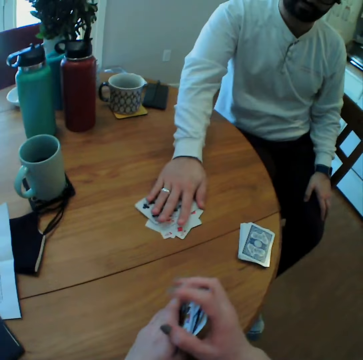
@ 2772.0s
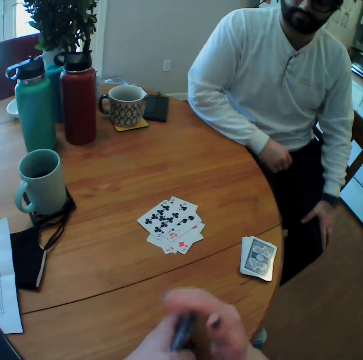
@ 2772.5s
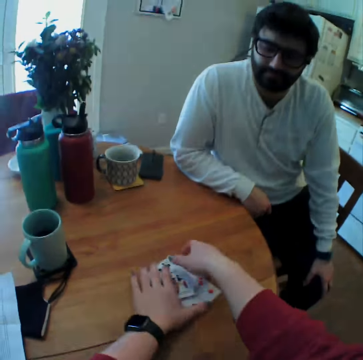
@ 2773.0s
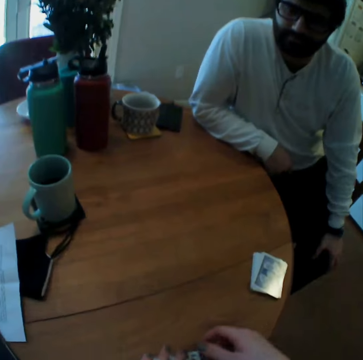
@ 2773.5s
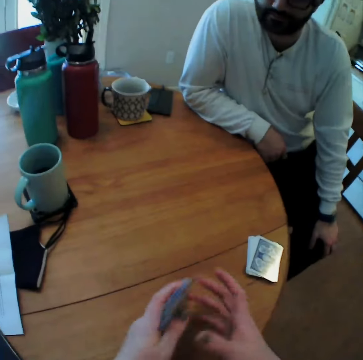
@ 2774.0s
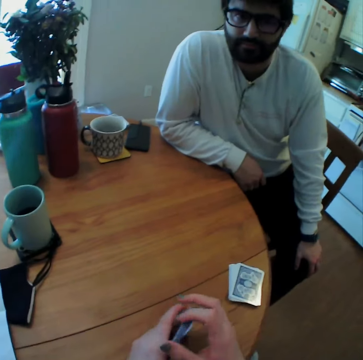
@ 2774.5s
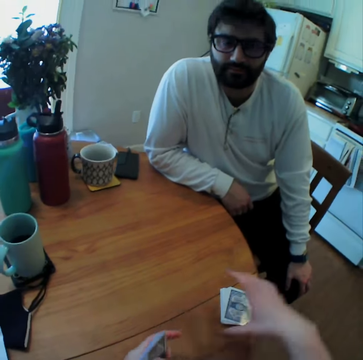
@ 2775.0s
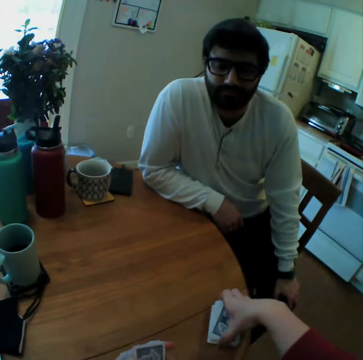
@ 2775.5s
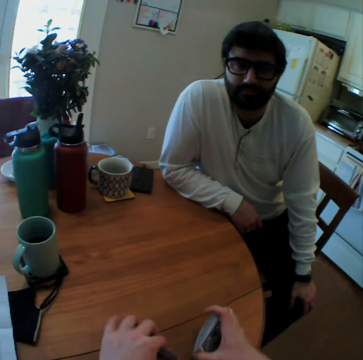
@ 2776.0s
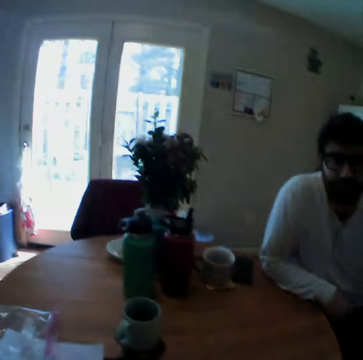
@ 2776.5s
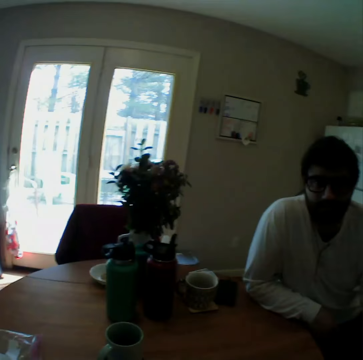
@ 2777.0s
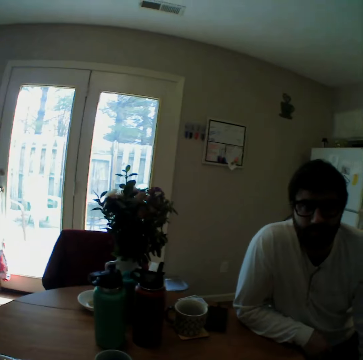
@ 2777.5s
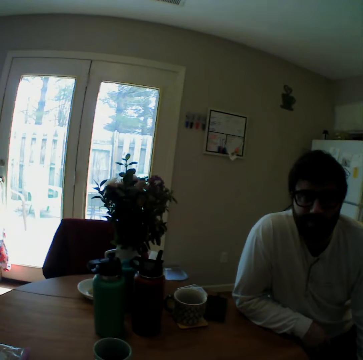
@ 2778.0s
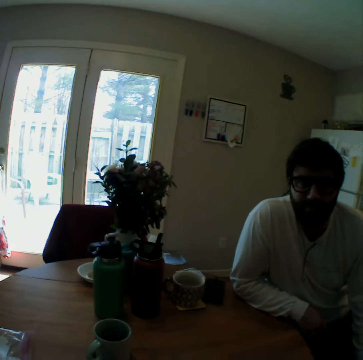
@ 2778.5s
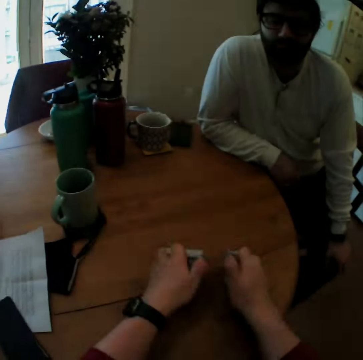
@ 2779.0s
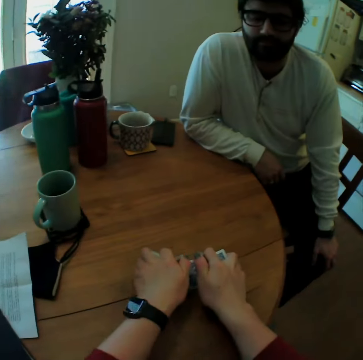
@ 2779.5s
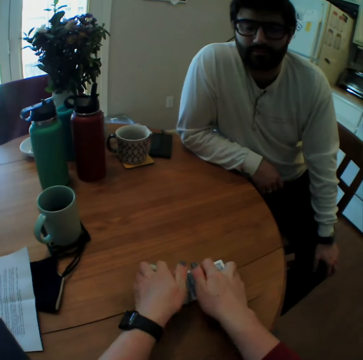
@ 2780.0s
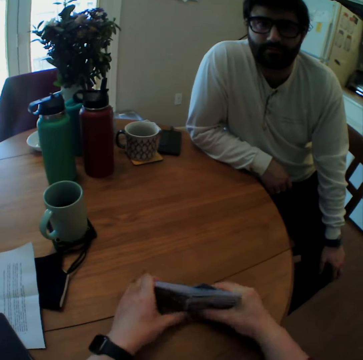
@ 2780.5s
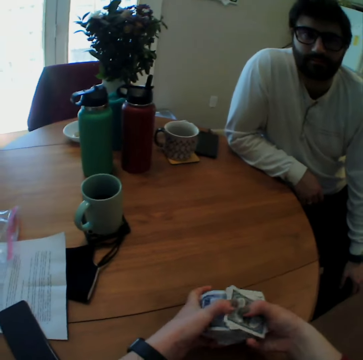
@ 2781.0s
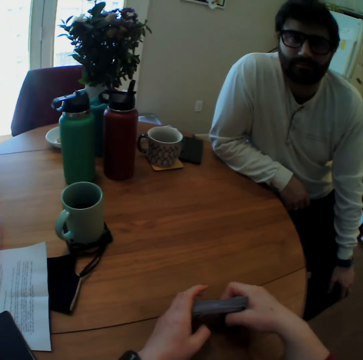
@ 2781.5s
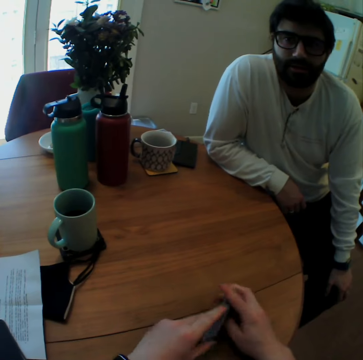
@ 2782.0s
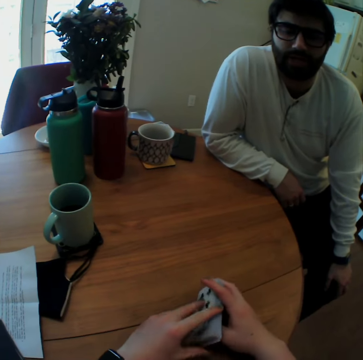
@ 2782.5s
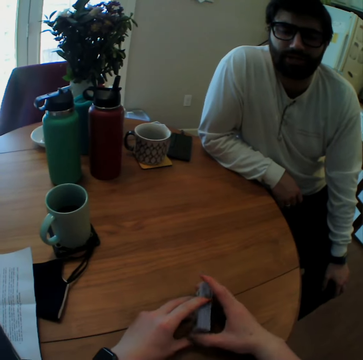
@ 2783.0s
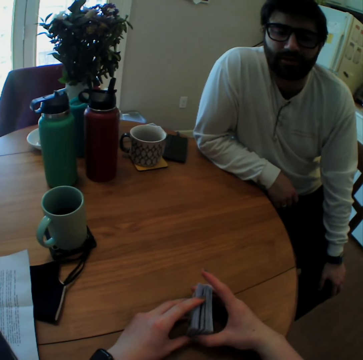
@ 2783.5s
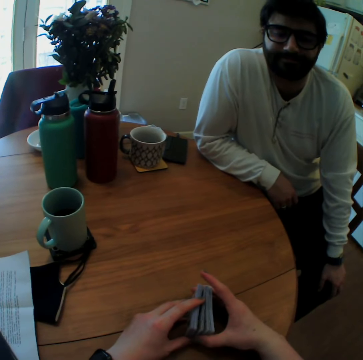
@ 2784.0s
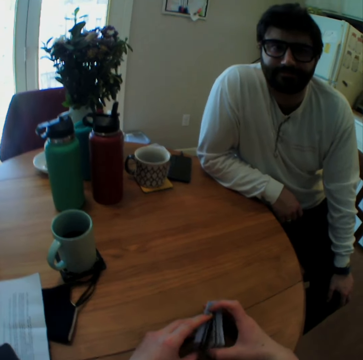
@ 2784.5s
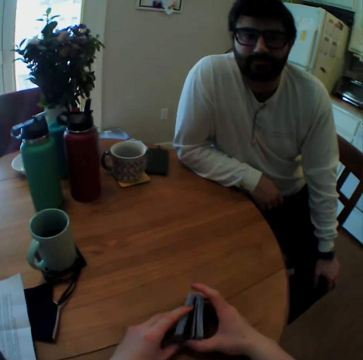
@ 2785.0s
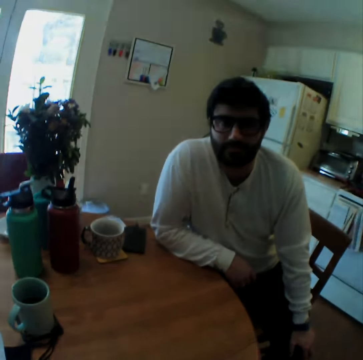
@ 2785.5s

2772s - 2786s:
A person pushes cards towards the camera wearer. The camera wearer gathers the cards. They flip the cards.

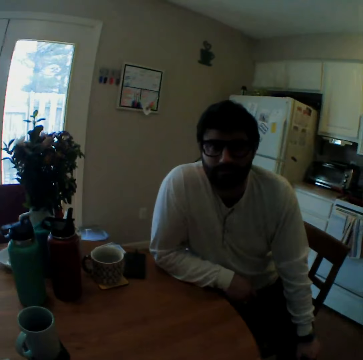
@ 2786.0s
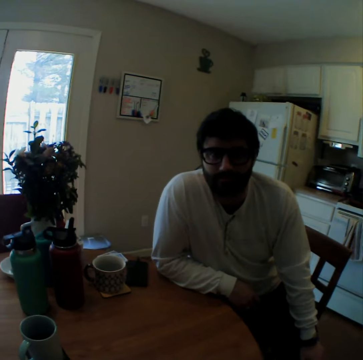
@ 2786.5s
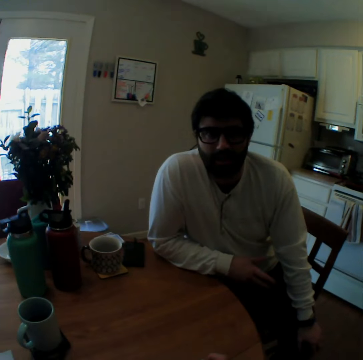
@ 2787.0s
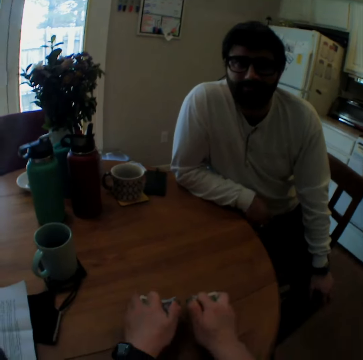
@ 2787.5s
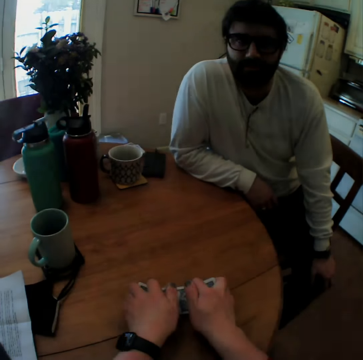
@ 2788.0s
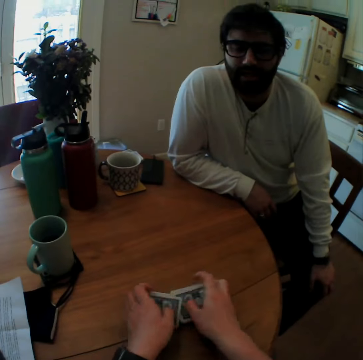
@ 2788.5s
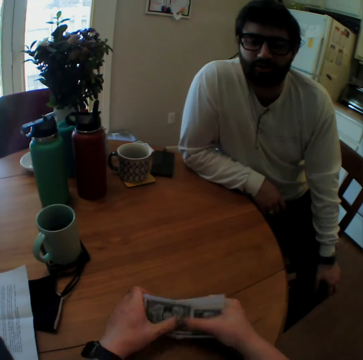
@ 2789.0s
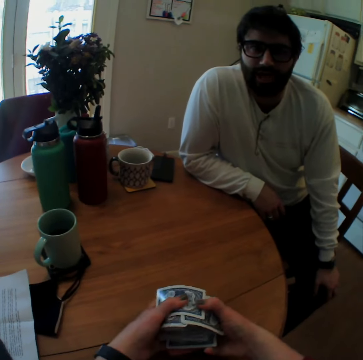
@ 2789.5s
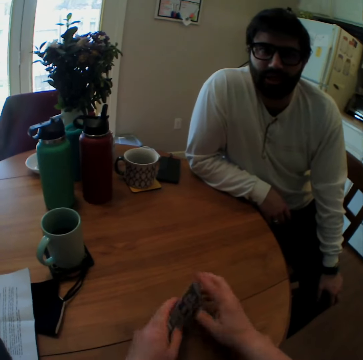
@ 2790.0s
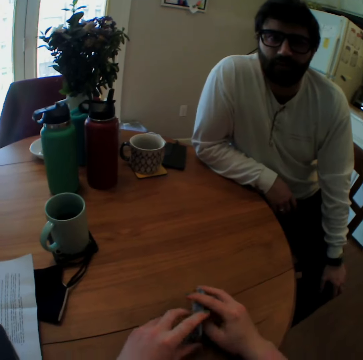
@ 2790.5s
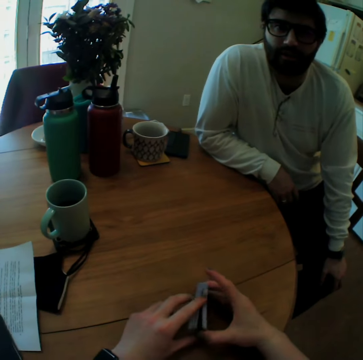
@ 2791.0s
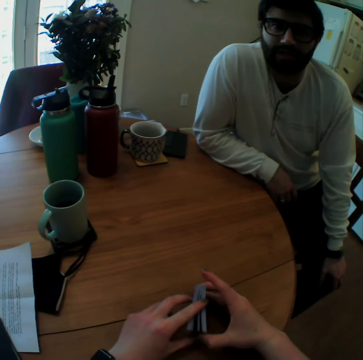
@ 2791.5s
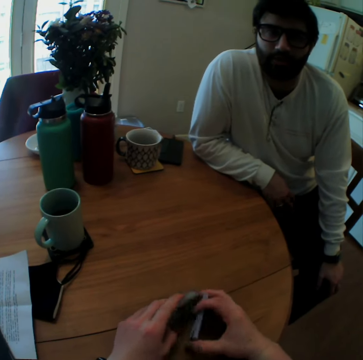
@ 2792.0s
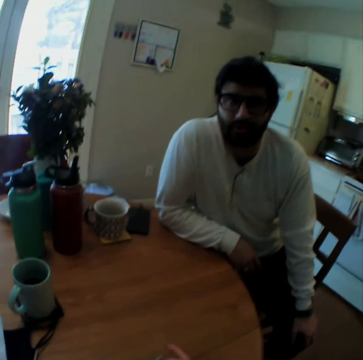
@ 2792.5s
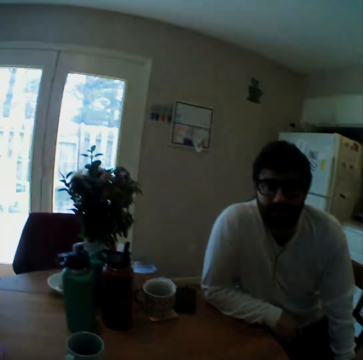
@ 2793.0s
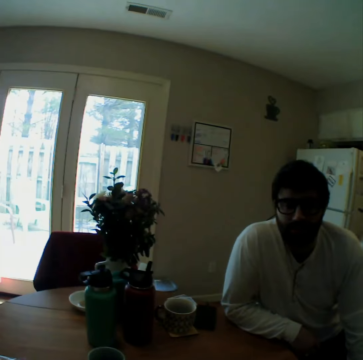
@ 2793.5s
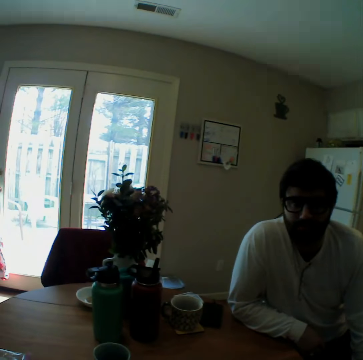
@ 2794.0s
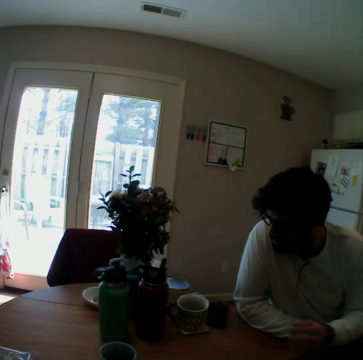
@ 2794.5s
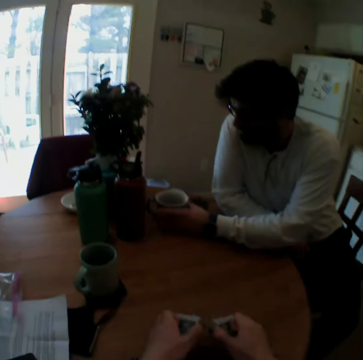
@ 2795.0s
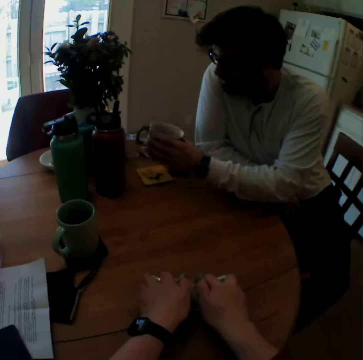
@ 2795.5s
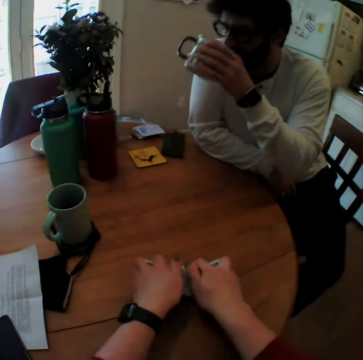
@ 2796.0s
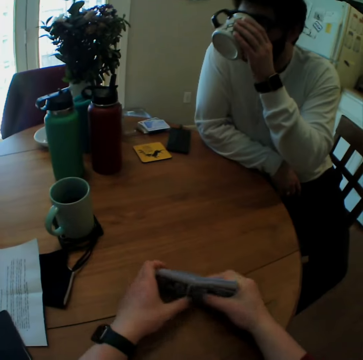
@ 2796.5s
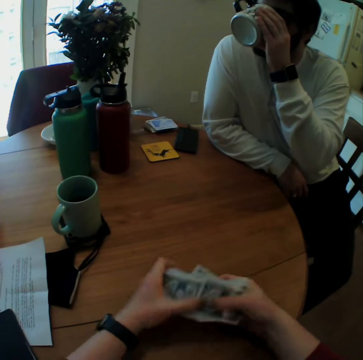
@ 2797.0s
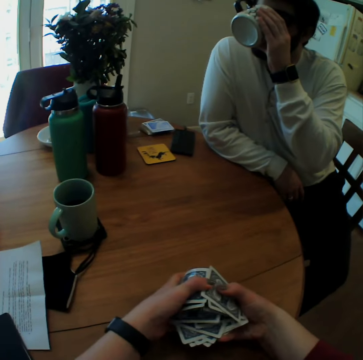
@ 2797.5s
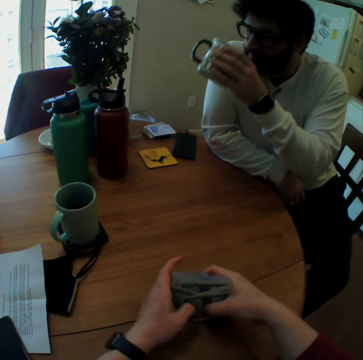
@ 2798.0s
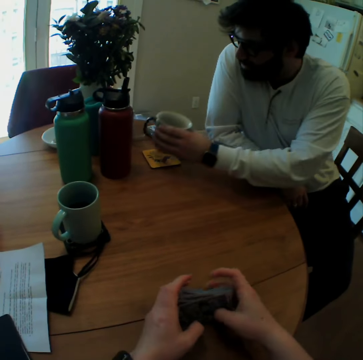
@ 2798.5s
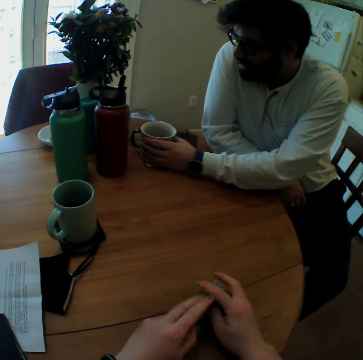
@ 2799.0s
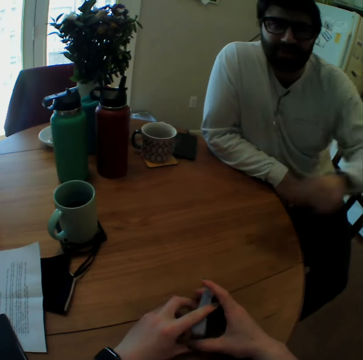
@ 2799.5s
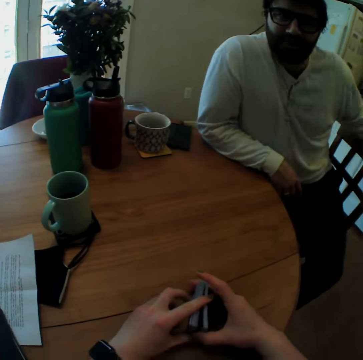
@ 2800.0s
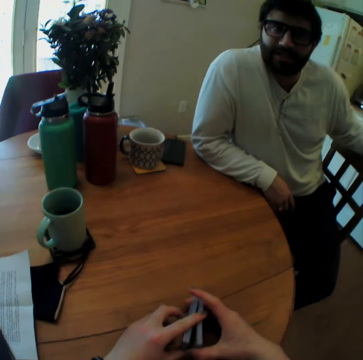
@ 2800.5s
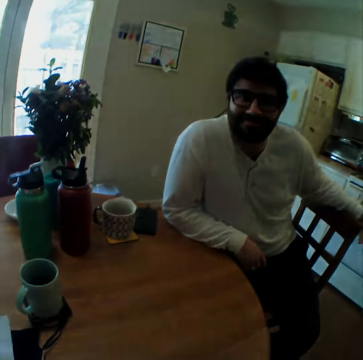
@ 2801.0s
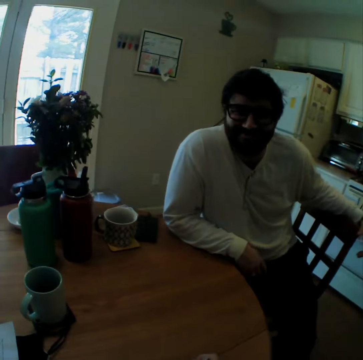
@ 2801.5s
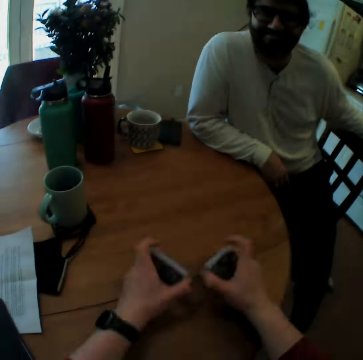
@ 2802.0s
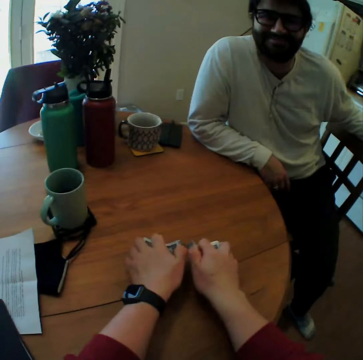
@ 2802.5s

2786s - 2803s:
A man picks a cup on the table. The man drinks from the cup. The man places the cup on the table.

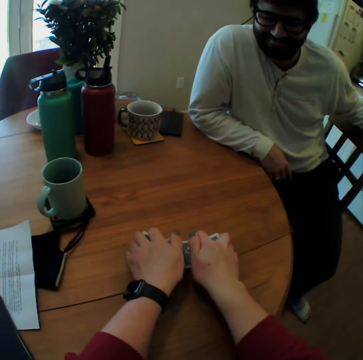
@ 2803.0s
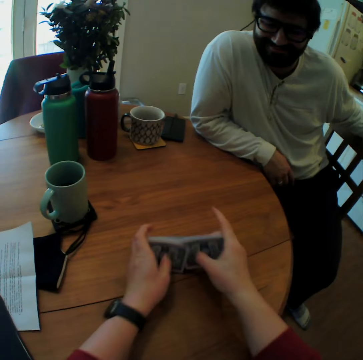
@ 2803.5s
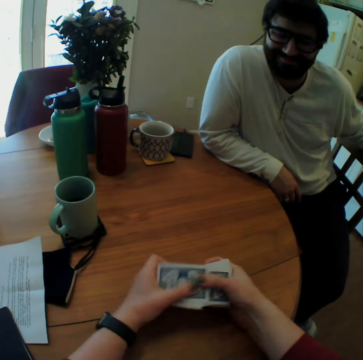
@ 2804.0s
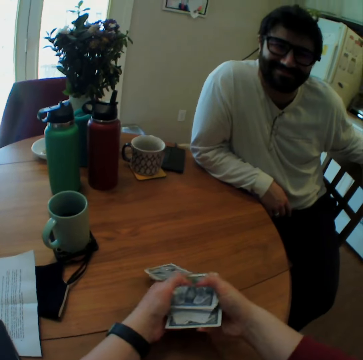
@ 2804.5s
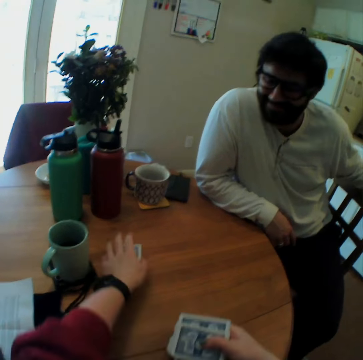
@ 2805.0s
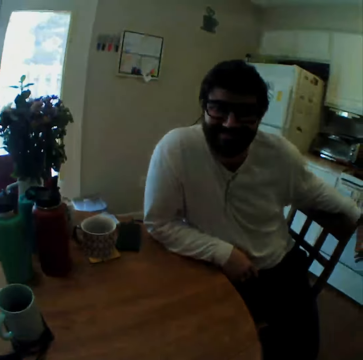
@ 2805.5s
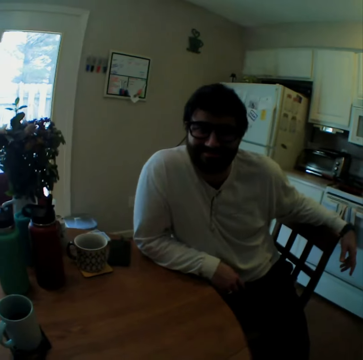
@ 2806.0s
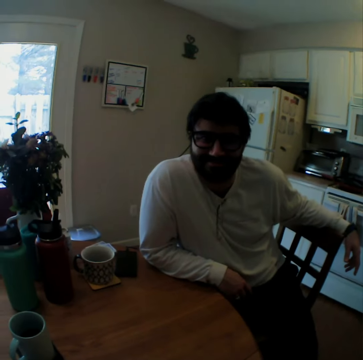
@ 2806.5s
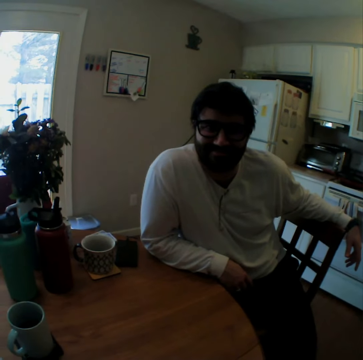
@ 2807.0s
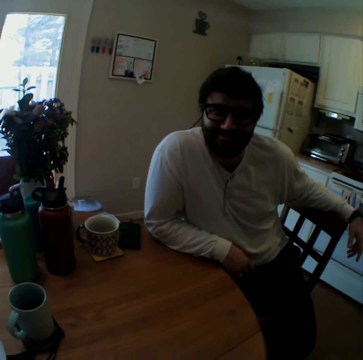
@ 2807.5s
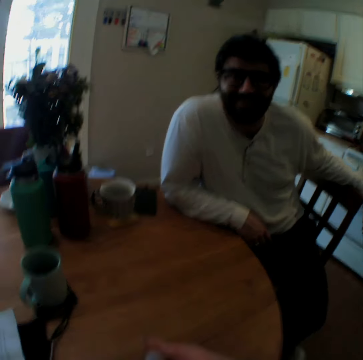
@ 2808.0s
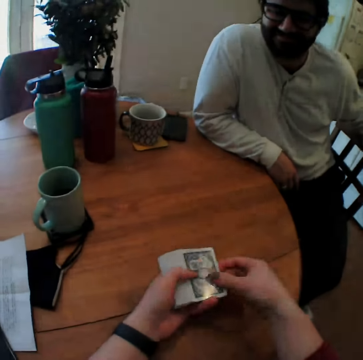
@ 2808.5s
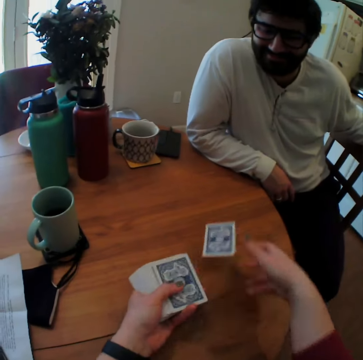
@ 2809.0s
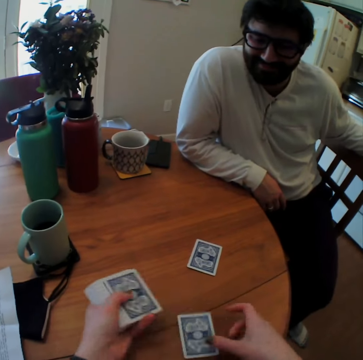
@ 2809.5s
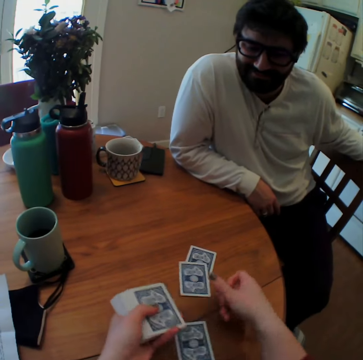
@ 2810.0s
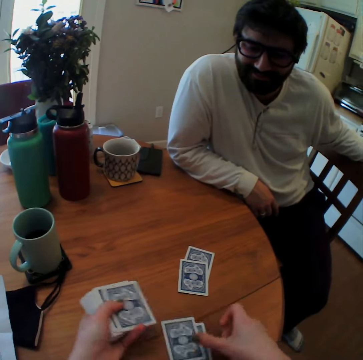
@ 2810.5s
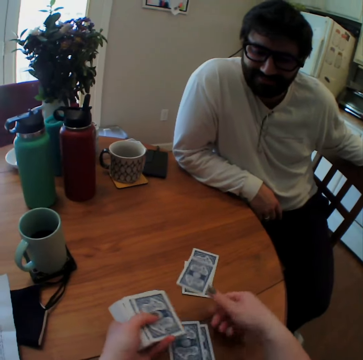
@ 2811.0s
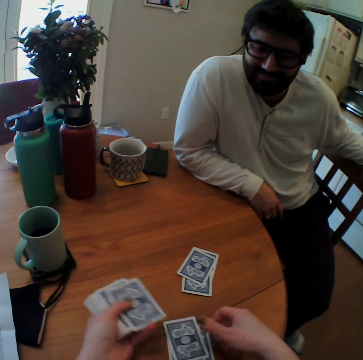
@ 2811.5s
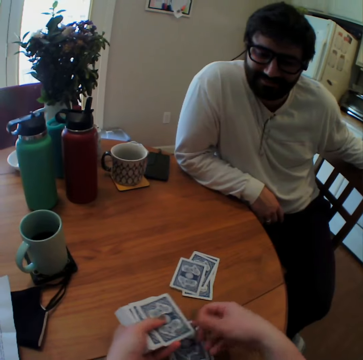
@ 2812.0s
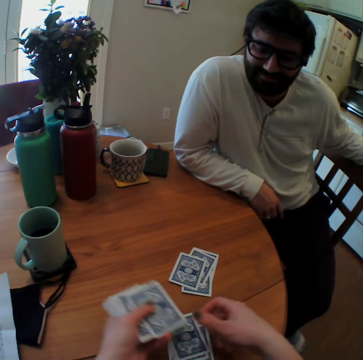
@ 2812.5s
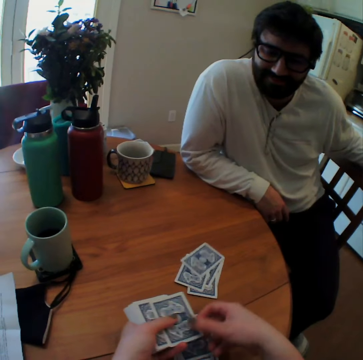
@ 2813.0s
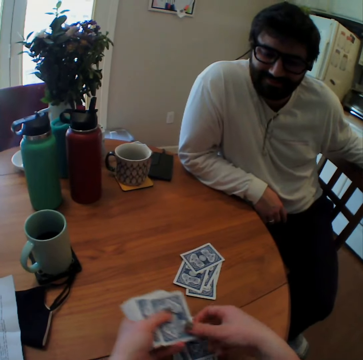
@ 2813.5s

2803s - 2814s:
The camera wearer distributes the cards.
